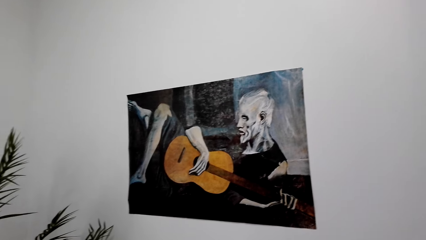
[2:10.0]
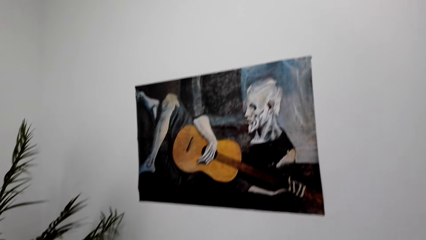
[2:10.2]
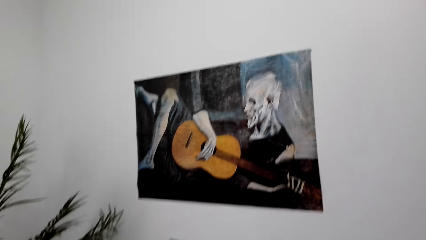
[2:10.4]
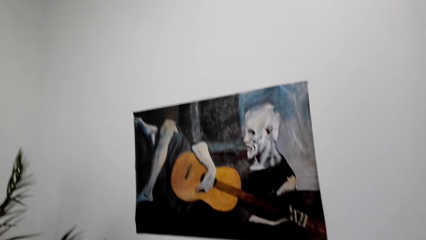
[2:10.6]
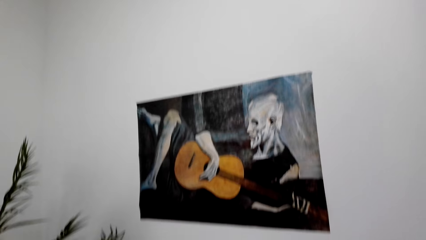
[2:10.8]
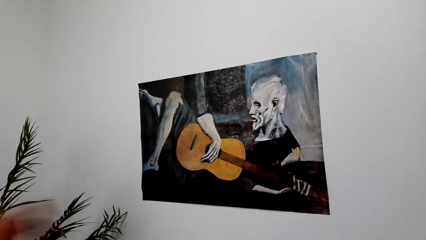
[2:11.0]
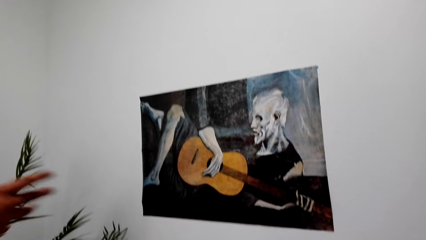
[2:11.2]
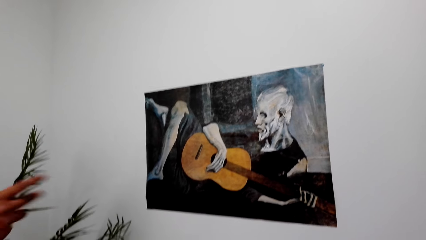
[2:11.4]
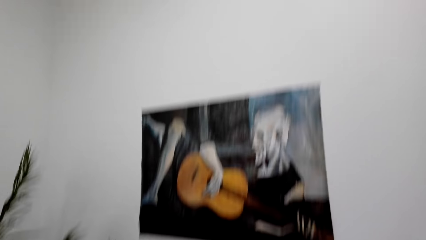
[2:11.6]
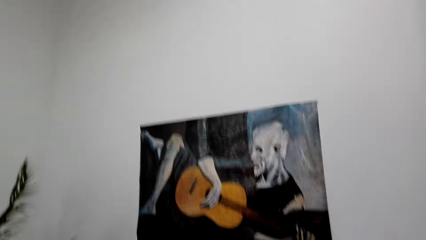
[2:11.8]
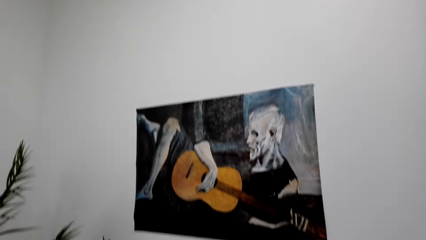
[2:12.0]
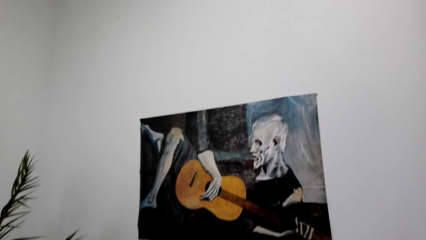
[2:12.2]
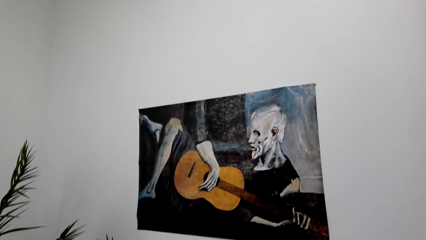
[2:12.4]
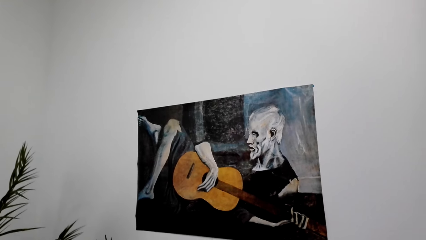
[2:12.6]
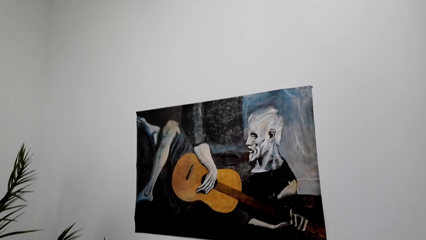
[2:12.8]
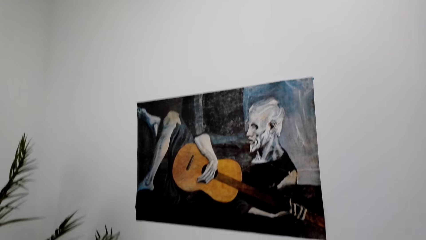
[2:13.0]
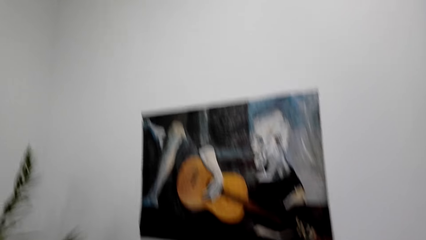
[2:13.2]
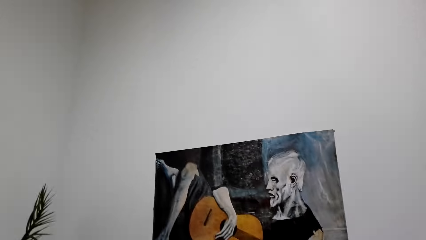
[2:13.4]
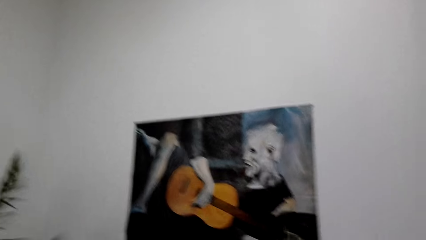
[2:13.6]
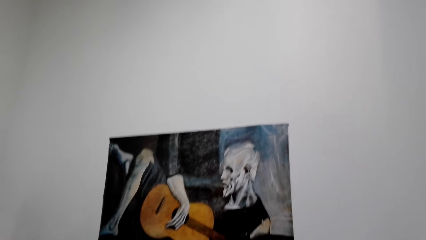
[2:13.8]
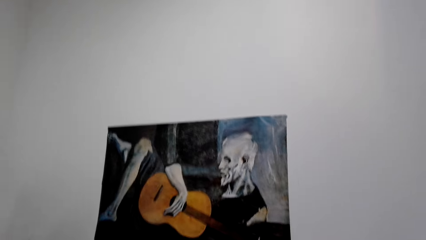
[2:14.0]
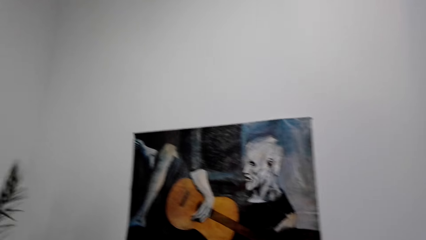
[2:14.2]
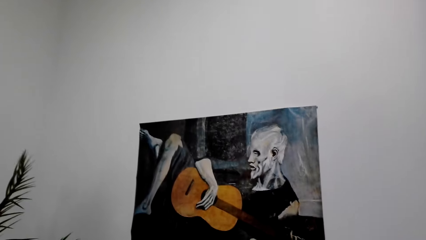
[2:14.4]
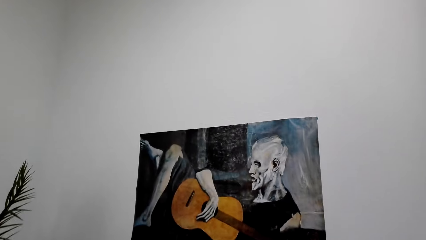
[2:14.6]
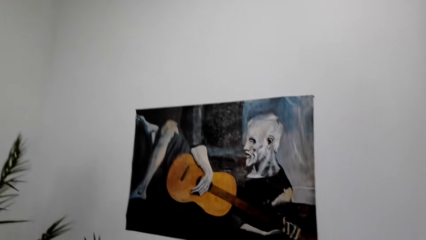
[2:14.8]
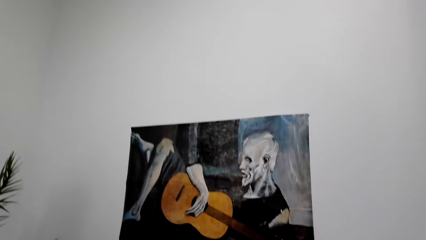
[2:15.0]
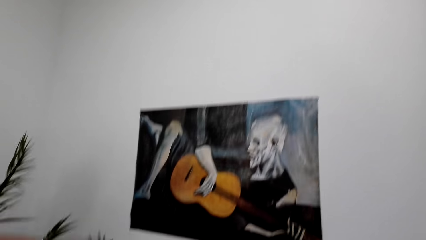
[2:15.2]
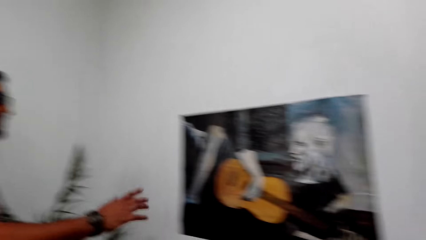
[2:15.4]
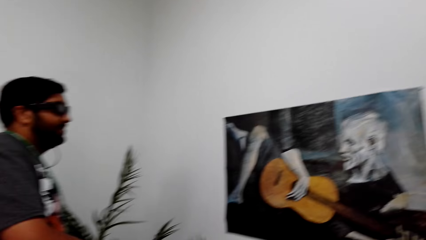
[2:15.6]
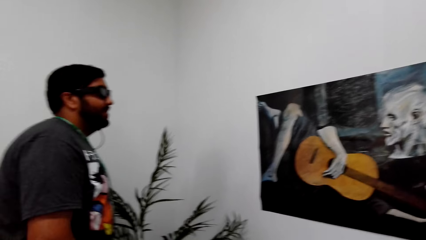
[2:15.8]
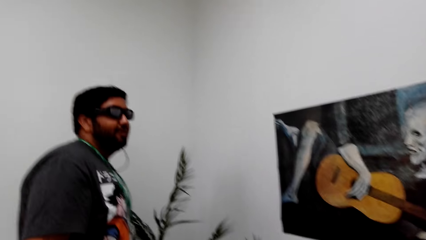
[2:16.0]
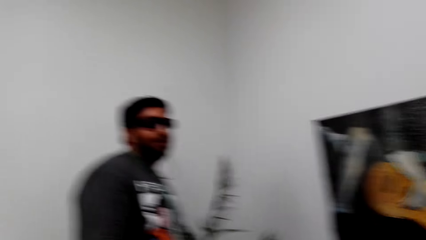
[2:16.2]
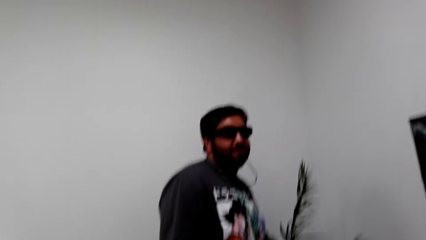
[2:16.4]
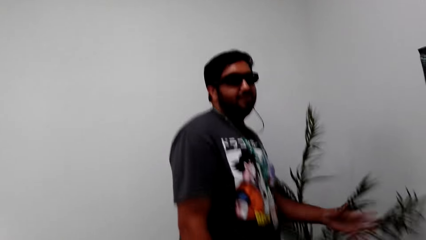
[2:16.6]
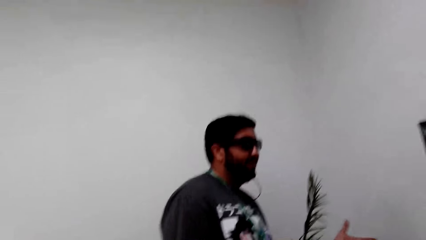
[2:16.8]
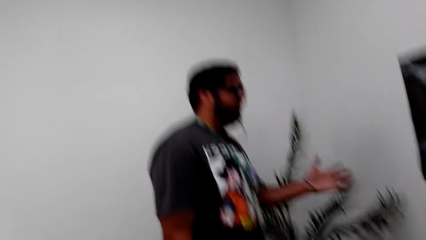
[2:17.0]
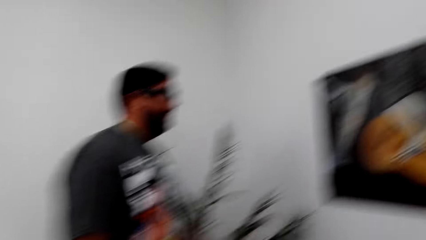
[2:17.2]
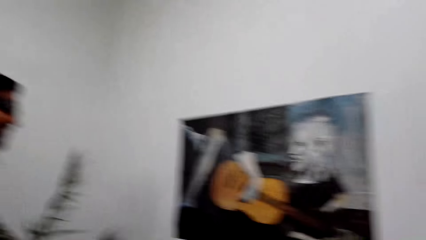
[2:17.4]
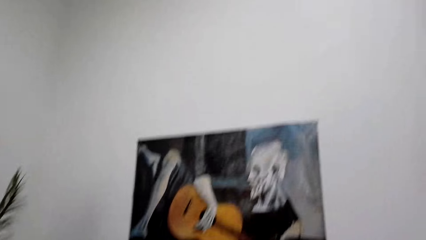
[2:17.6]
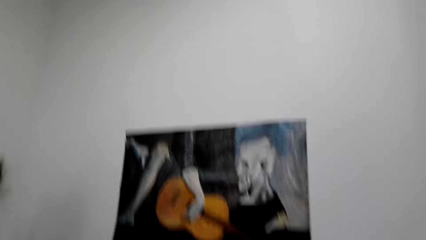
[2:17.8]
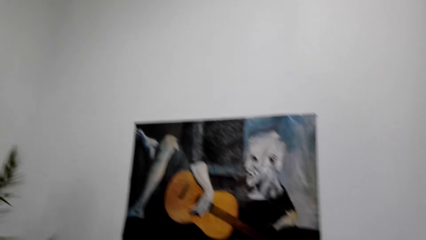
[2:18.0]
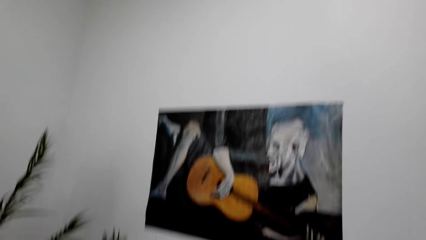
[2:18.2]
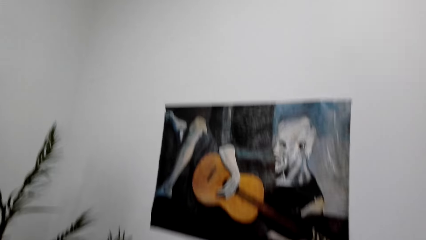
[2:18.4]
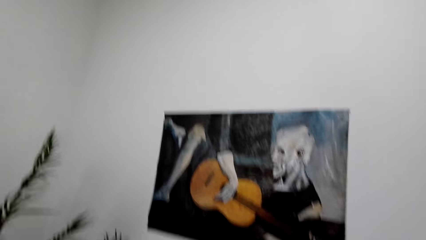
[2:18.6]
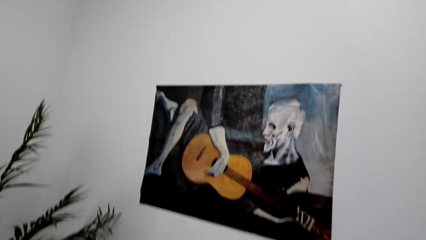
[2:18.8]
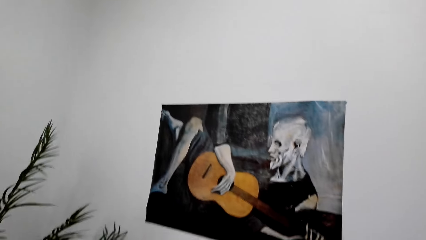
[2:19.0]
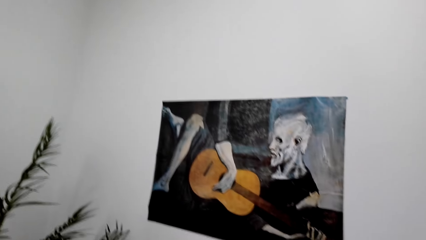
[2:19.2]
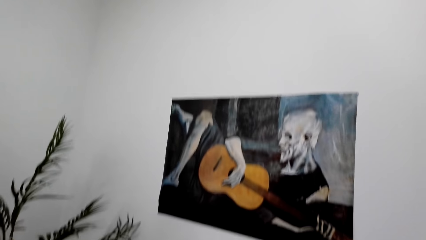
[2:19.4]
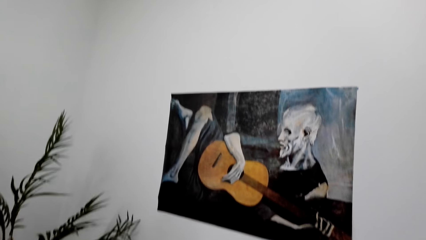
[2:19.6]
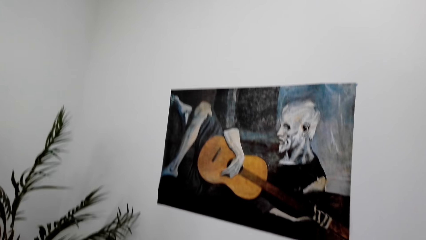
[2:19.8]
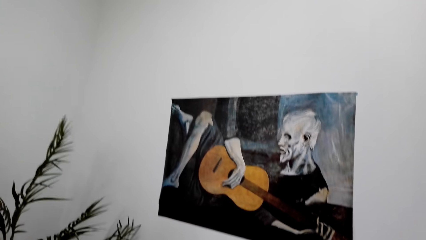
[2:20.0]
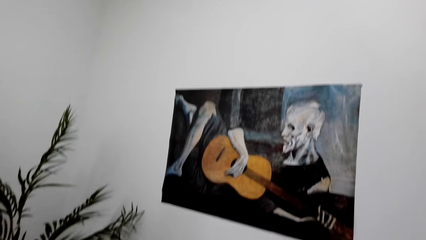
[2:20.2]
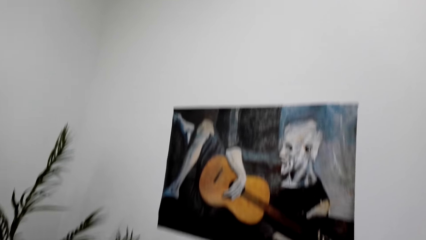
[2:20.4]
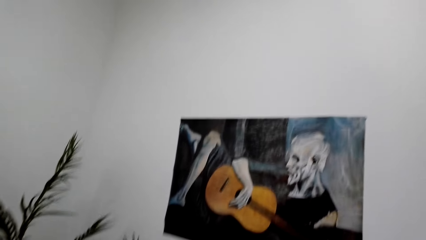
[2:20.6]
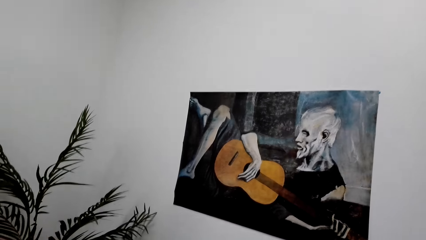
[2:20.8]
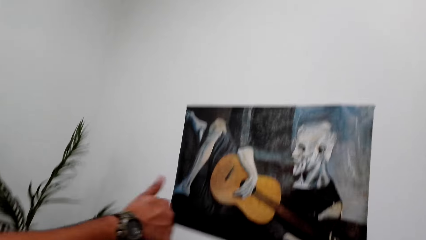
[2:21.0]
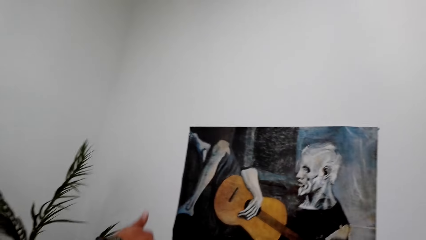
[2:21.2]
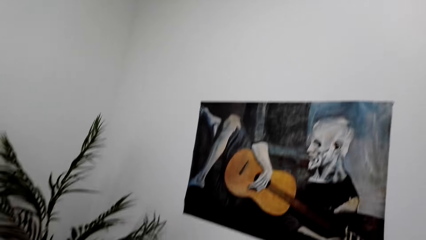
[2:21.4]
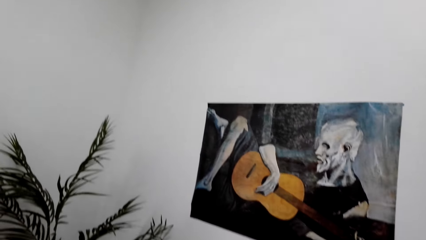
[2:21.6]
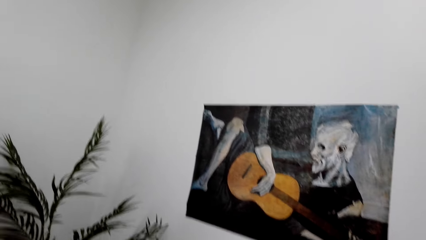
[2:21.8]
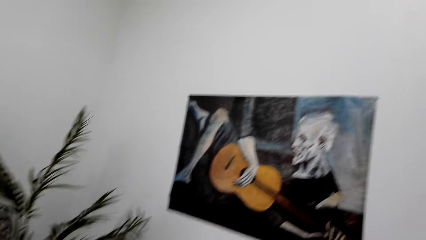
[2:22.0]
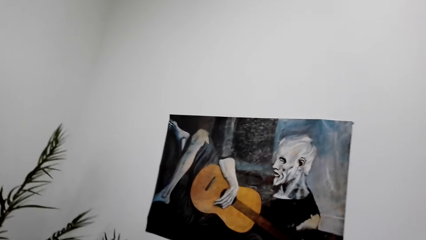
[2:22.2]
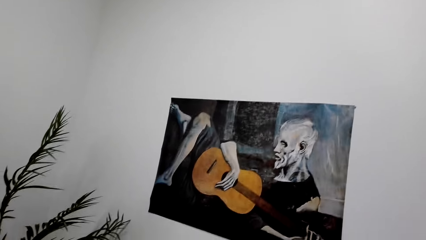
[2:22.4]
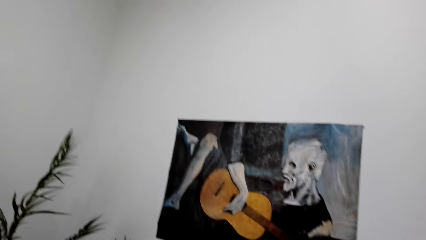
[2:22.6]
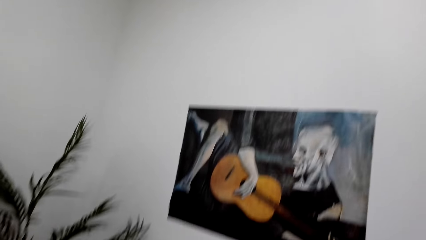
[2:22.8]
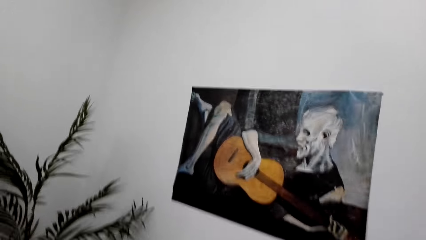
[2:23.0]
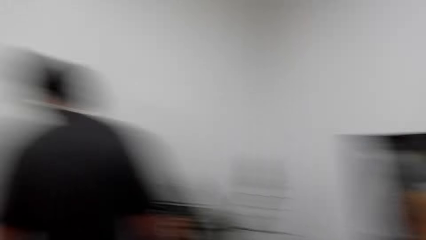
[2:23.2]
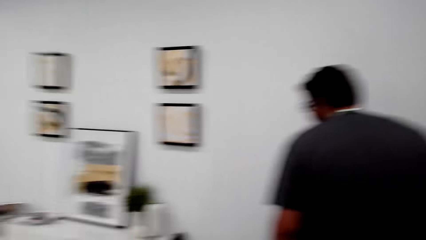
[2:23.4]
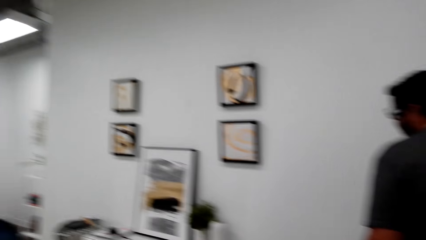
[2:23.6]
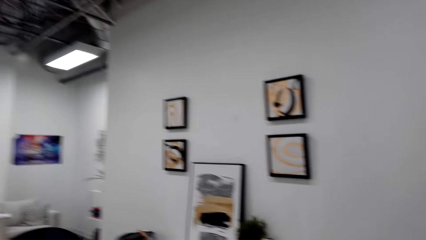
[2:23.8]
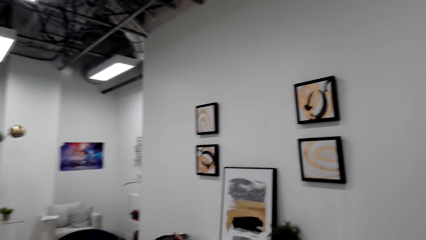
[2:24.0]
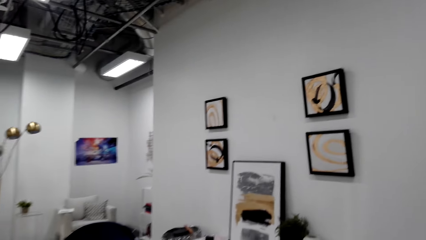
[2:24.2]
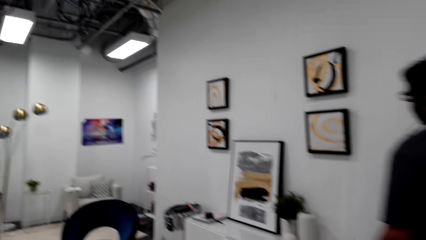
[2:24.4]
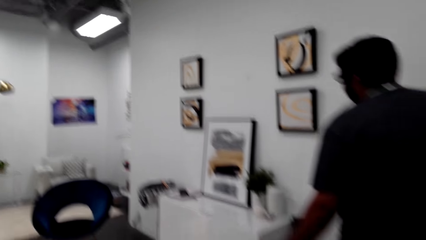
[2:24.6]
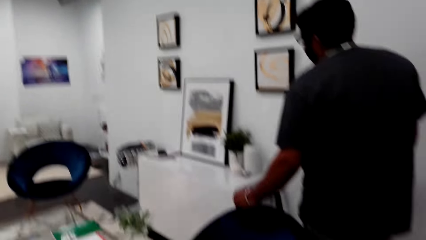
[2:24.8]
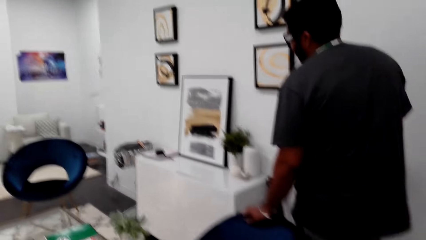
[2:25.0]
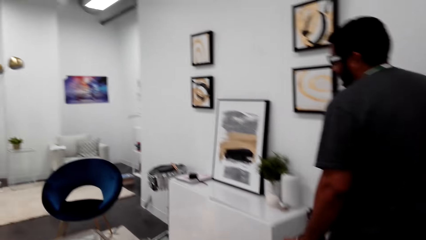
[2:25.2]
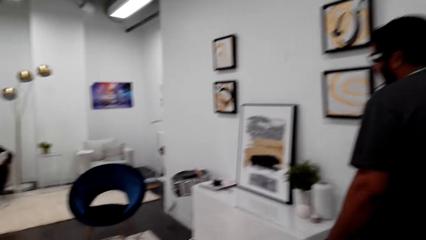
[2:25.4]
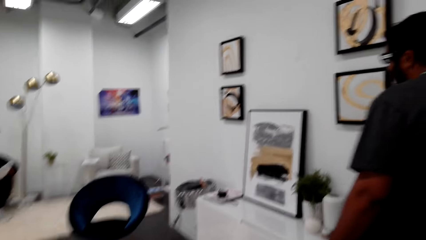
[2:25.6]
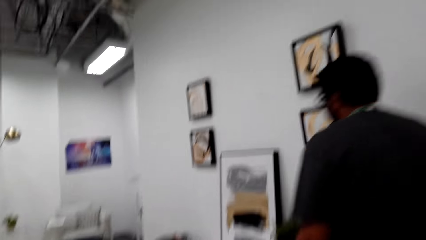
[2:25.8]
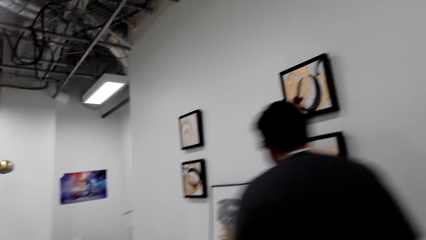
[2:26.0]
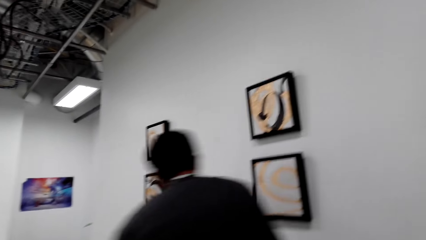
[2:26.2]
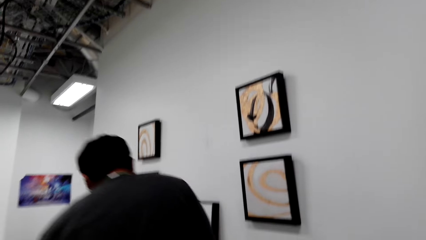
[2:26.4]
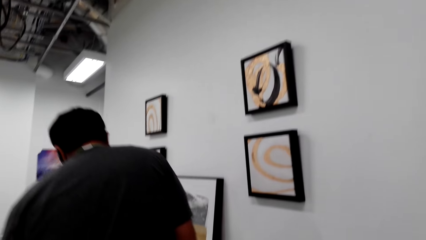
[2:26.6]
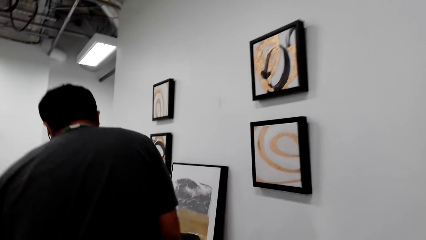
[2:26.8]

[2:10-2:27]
The man talks to the camera wearer. The man moves a hand. The camera wearer talks to the man. The man moves a hand again. The man talks to the camera wearer and lifts a hand. The camera wearer talks to the man. The man talks to the camera wearer. The camera wearer stares at the painting and talks to the man. The man lifts a hand. The man talks to the camera wearer. The camera wearer turns around and looks at the paintings in the wall. The man talks to the camera wearer and walks around.
